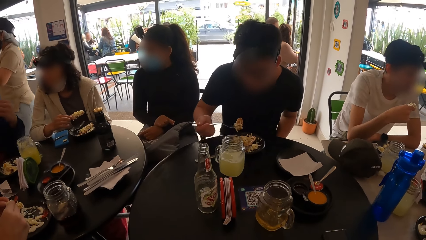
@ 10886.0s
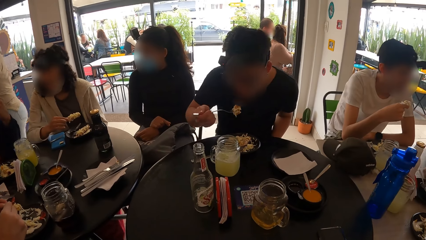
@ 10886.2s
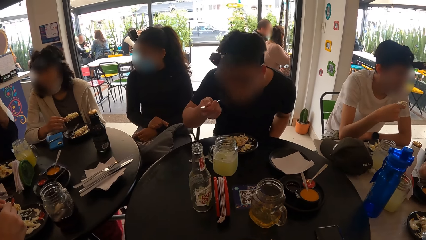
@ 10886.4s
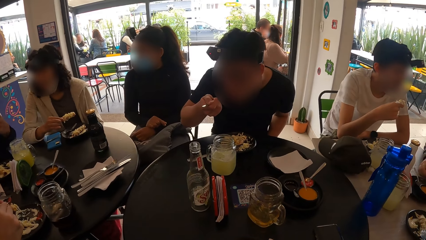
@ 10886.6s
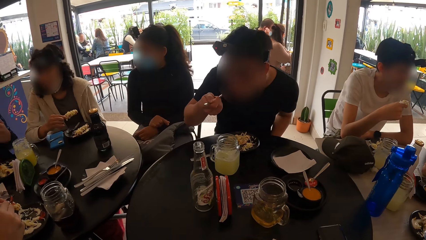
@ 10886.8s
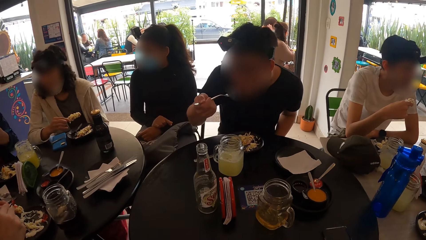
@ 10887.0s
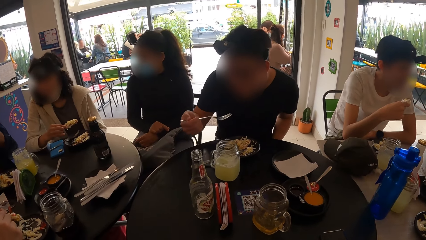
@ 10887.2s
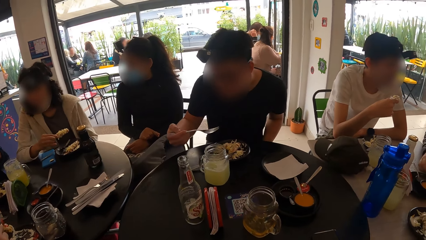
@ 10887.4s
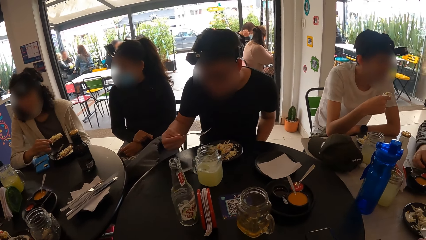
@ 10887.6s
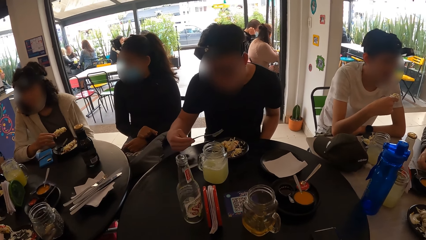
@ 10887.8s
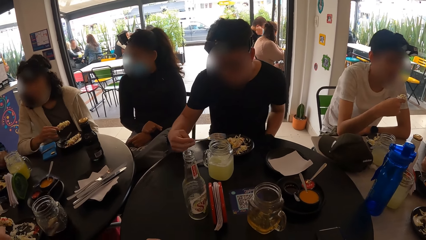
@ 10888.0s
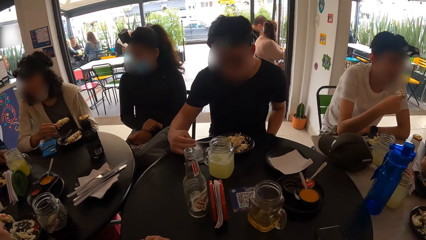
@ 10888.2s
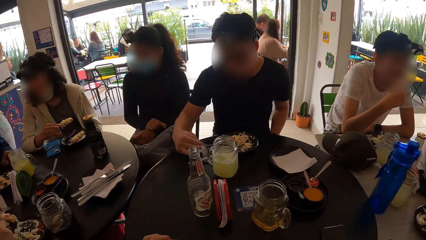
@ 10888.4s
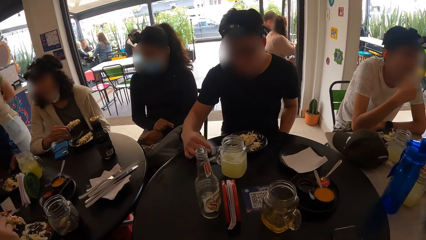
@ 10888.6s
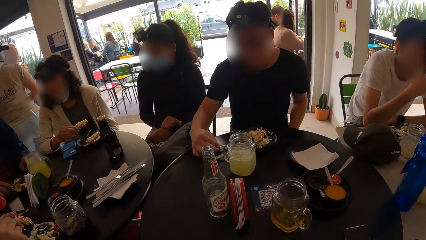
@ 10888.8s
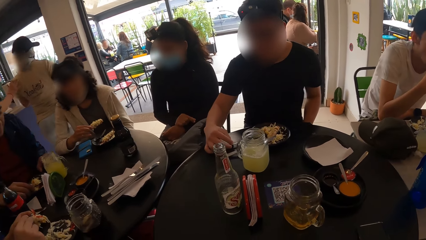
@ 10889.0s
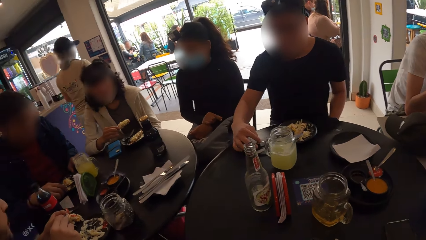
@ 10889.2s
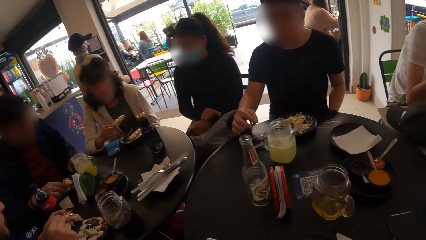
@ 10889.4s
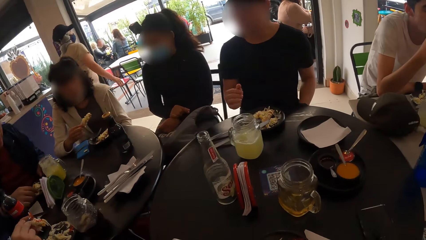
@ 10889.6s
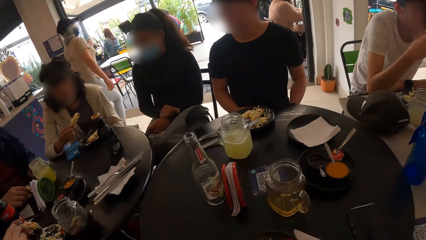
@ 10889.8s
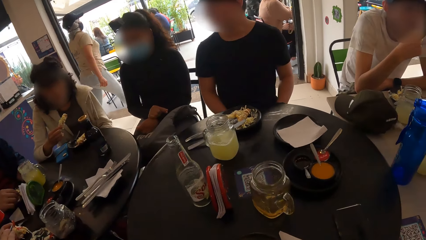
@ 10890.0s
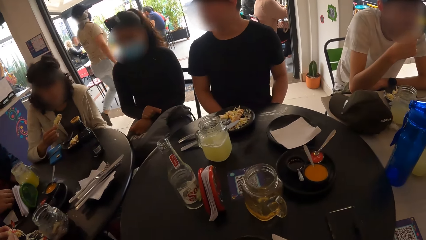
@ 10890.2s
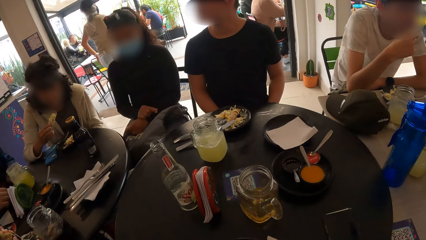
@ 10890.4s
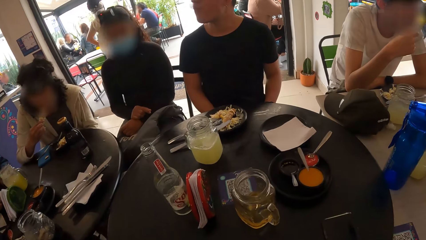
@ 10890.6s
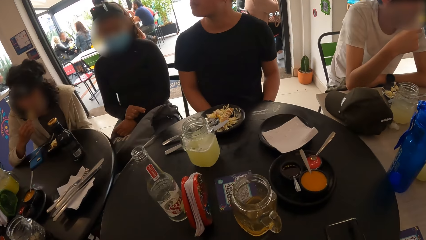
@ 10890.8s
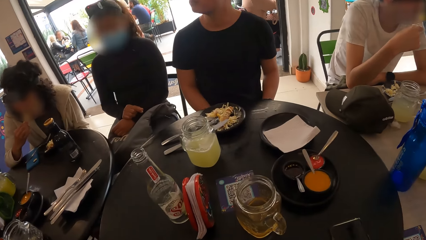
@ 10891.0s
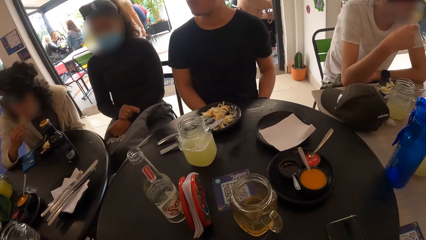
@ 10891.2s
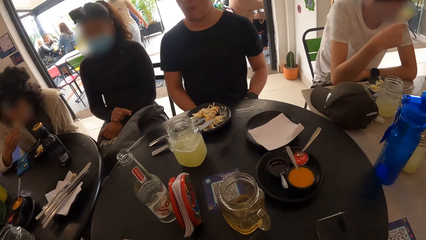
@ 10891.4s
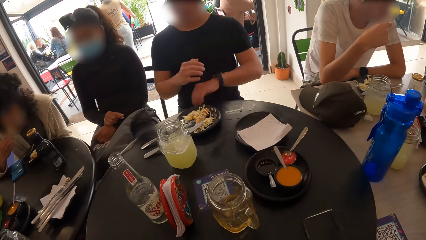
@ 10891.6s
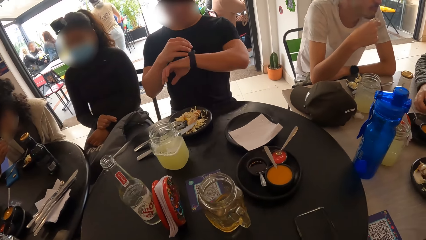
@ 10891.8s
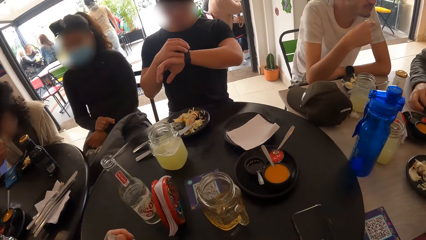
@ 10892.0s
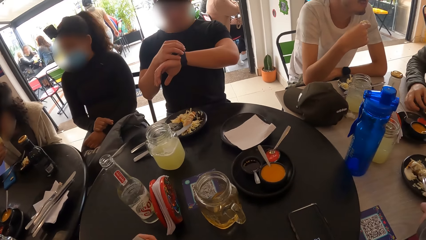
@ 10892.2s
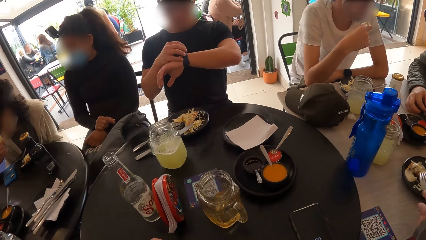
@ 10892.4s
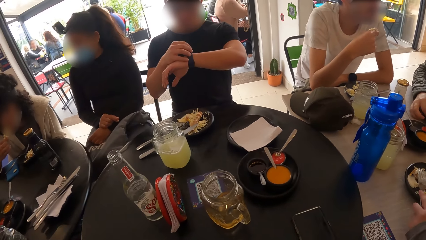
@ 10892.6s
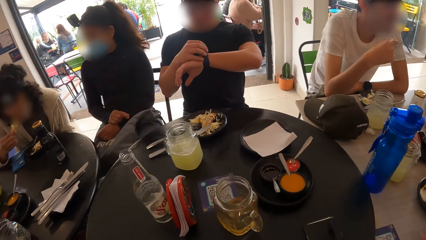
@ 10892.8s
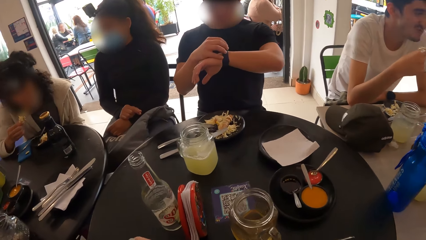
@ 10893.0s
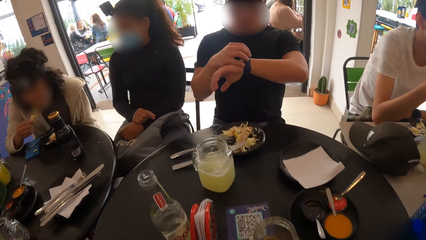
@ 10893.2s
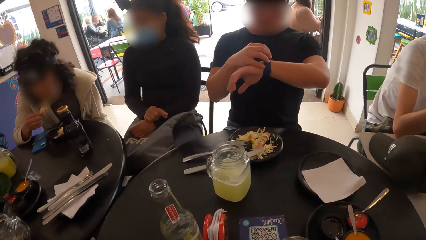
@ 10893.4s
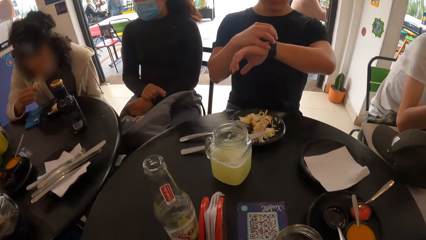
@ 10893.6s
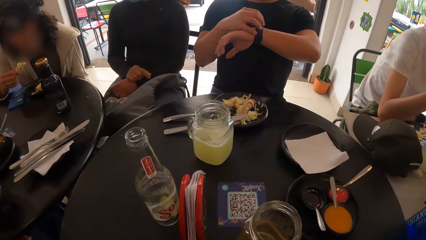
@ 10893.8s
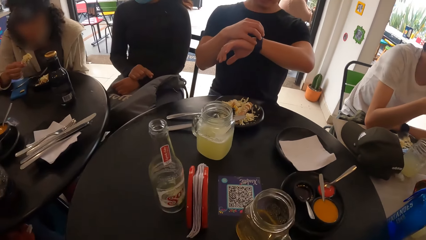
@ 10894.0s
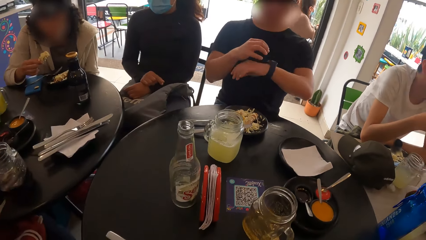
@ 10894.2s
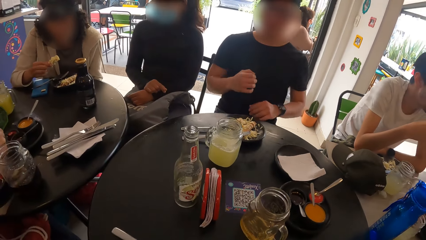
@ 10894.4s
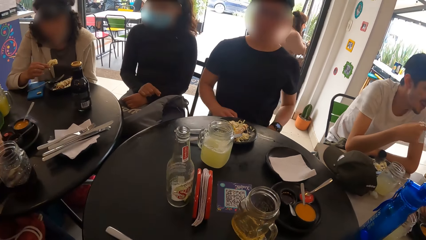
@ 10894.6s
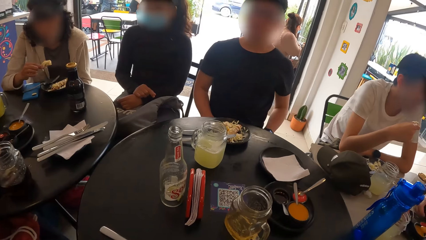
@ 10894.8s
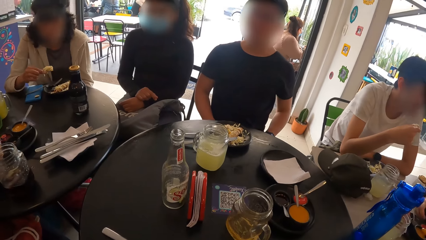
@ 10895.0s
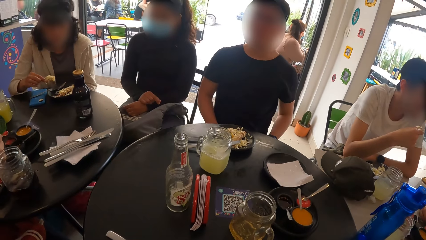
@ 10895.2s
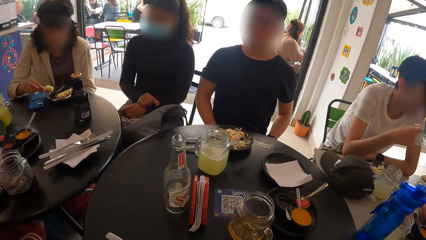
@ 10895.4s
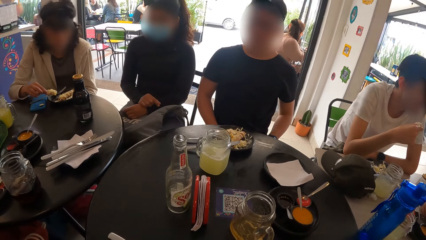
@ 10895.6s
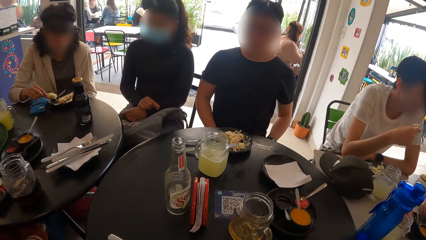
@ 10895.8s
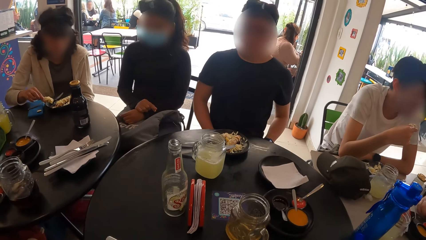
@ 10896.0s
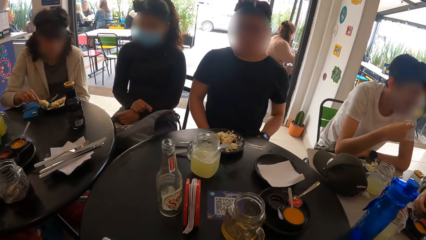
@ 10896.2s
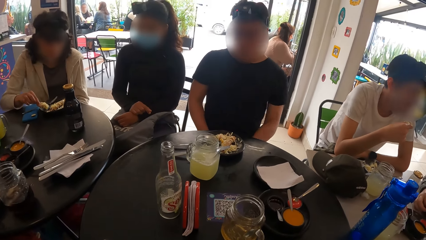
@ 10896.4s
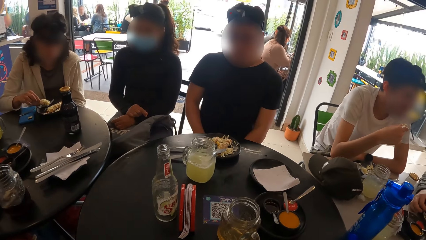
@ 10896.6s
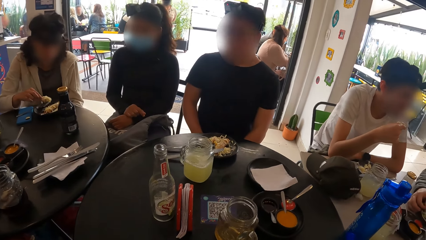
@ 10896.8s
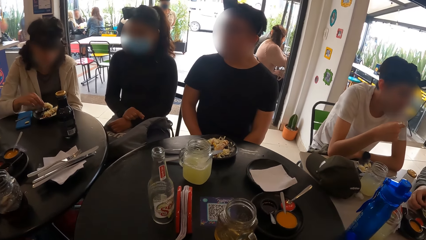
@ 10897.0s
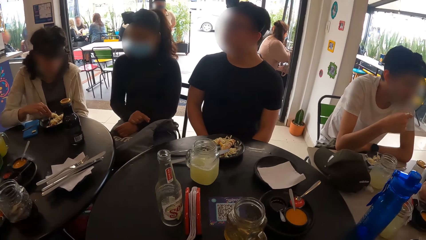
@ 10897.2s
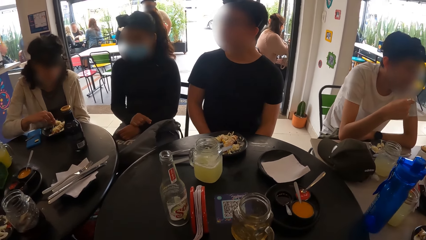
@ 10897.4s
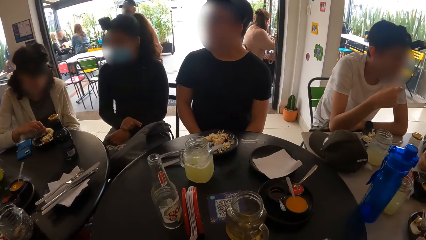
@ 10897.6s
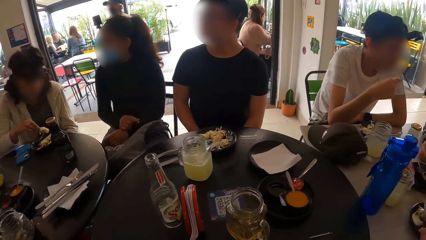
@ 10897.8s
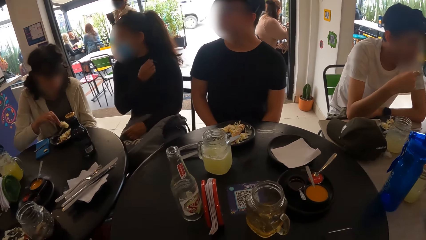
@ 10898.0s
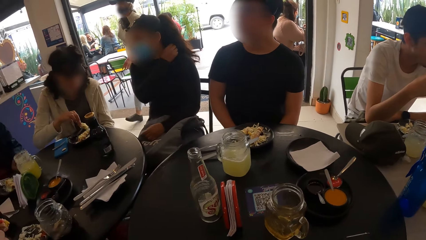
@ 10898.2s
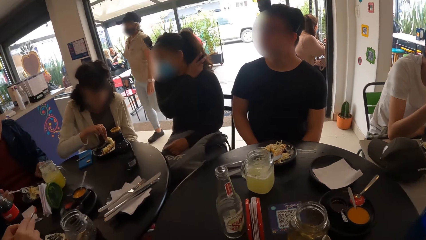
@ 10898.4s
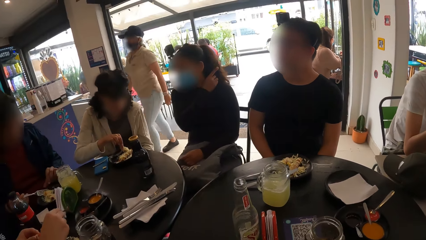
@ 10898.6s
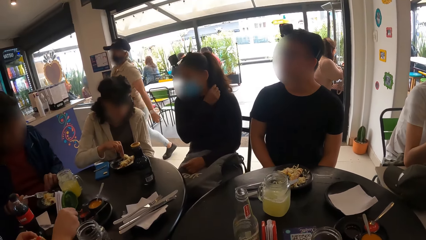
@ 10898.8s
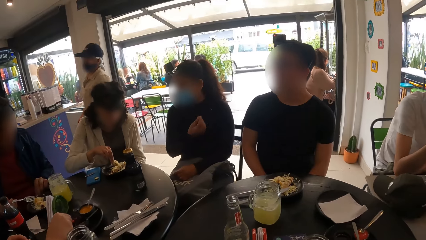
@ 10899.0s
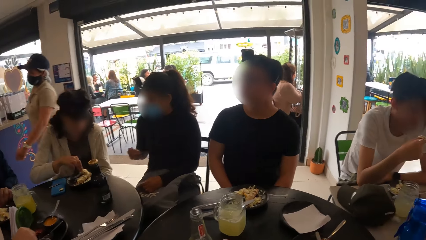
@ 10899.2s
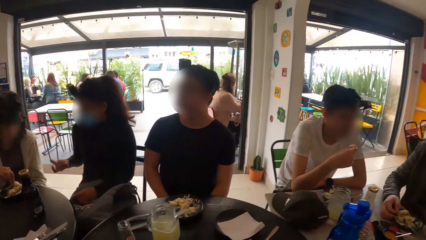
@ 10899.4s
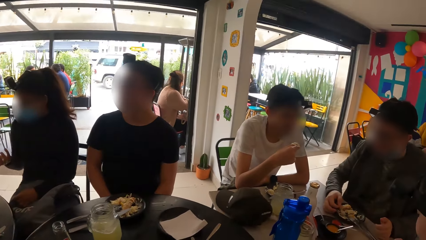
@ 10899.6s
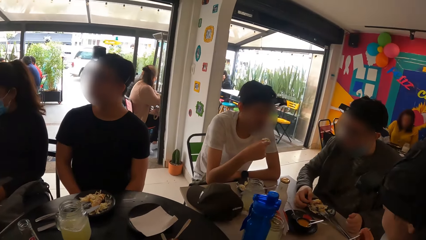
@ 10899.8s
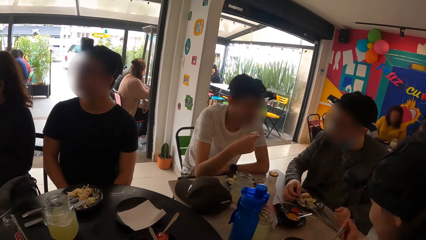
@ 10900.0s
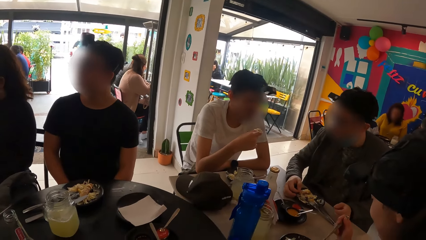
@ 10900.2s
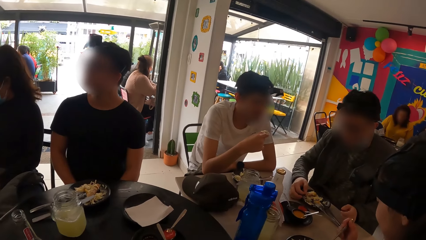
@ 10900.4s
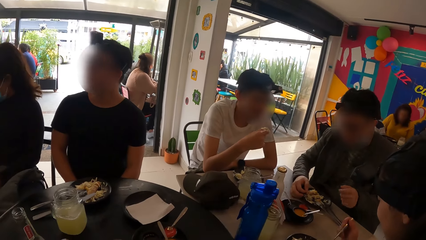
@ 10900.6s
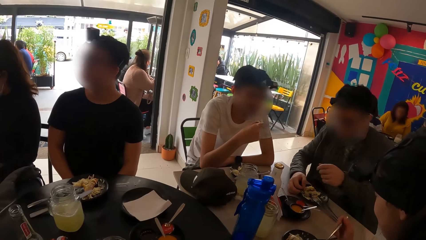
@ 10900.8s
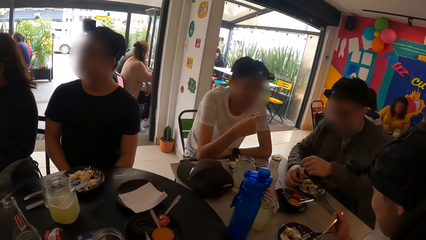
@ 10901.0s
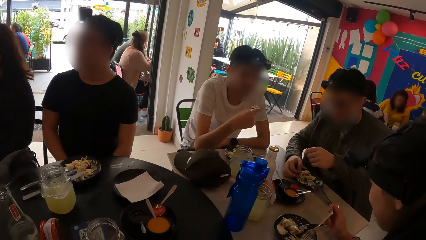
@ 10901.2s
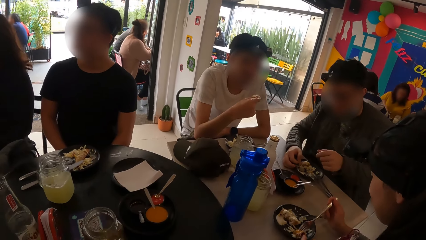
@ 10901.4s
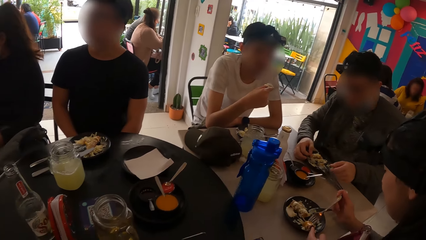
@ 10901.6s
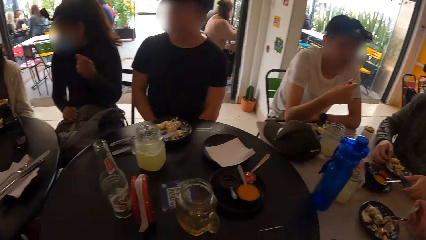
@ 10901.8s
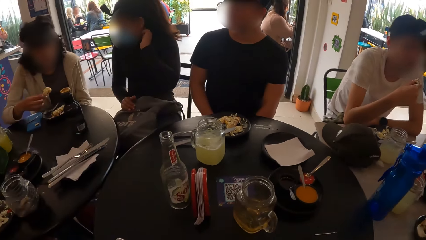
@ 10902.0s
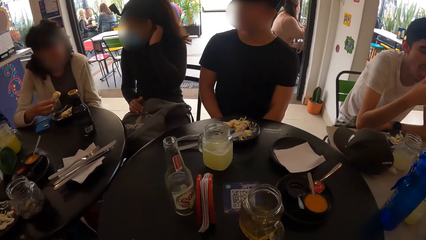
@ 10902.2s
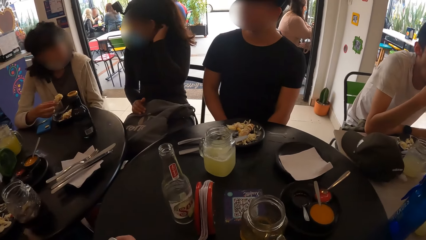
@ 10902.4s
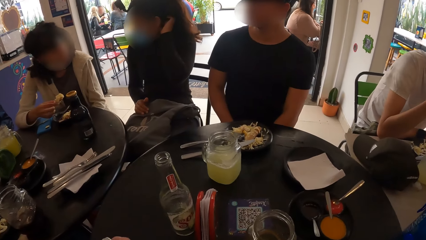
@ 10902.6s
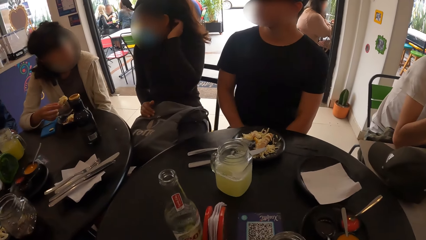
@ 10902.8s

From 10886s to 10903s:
A man puts the food into his mouth with the fork in his right hand. The camera wearer looks at the man. Another man converses with a third man. The first man drops the fork into the plate on the table with his right hand. A woman puts the food in her right hand into her mouth. The first man looks at his watch. A fourth man takes sauce from the plate of sauce on the table with the spoon in his right hand. The camera wearer looks on a table. The woman moves the food in her right hand in the plate. The first man converses with the camera wearer. Another woman scratches her neck. The camera wearer looks at the second man and the third man.
